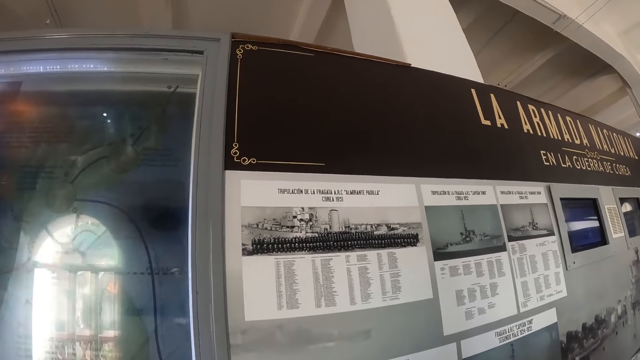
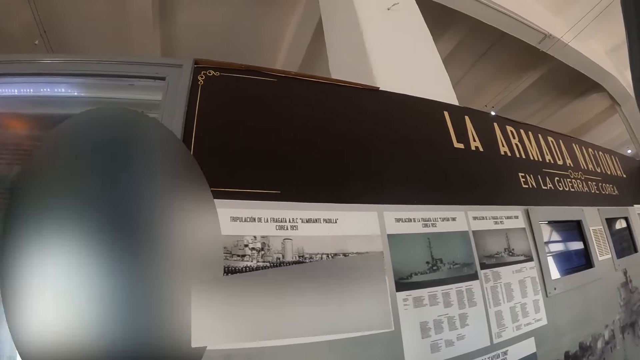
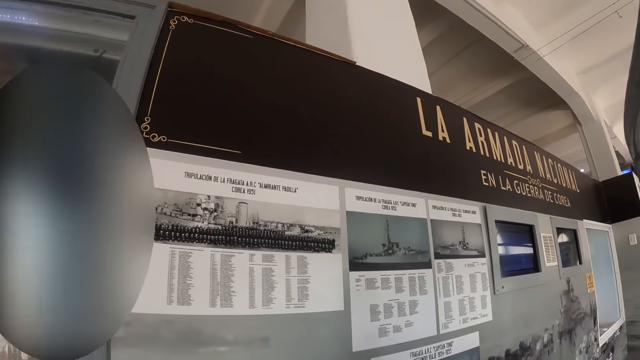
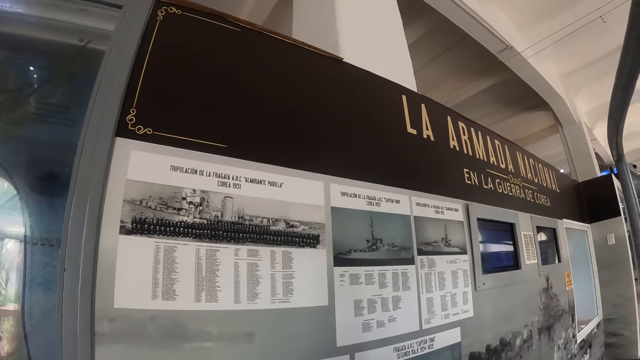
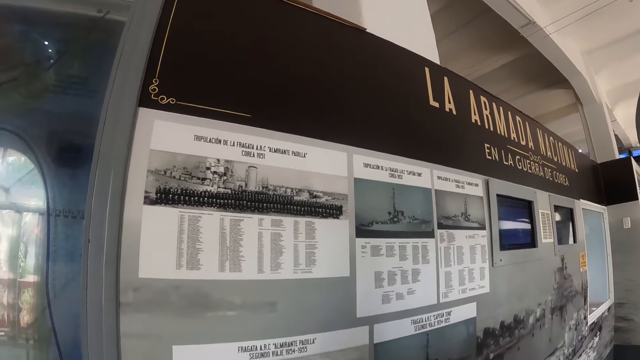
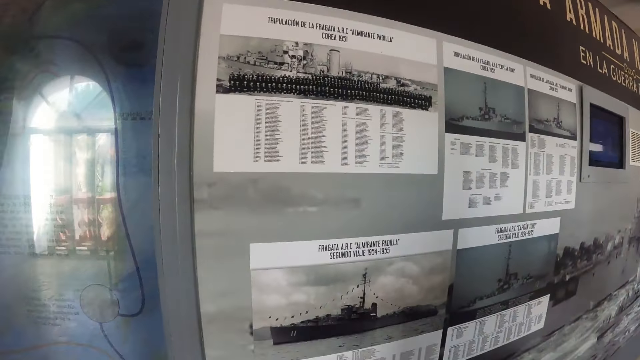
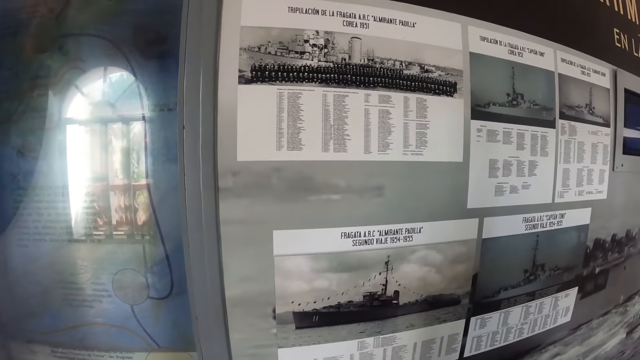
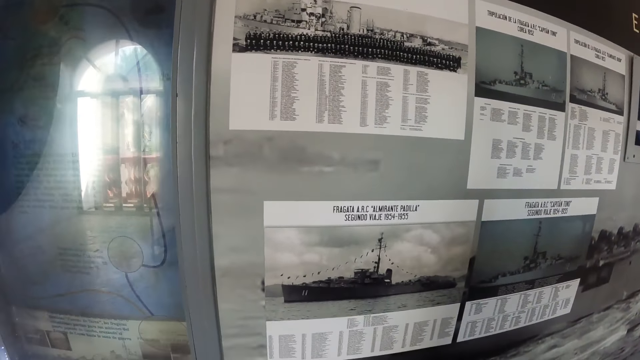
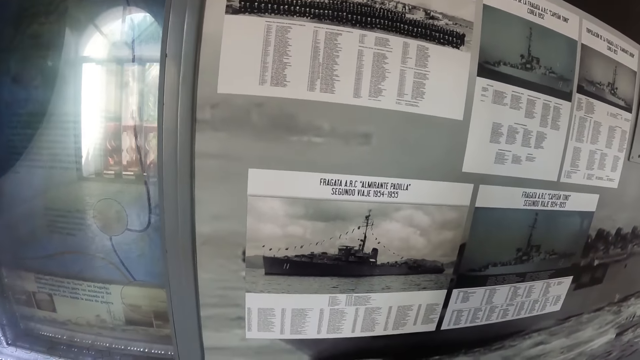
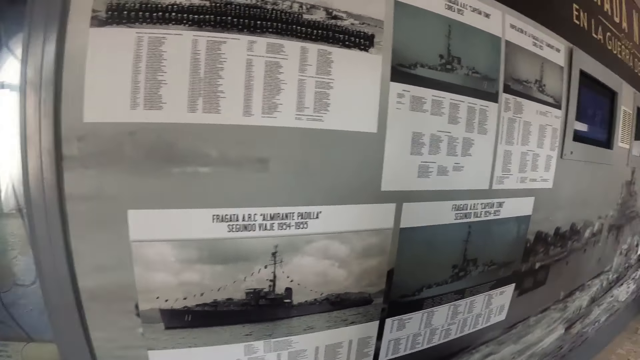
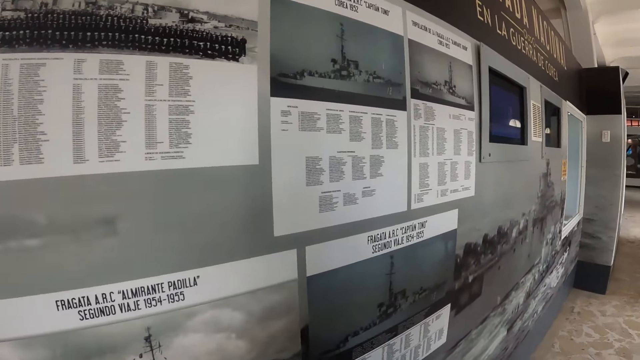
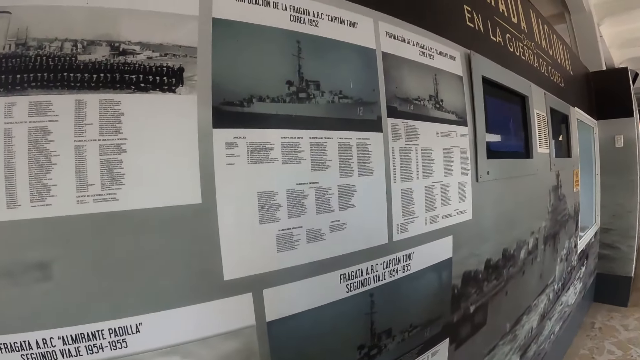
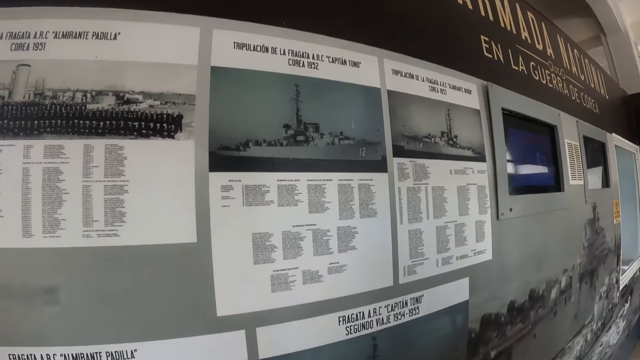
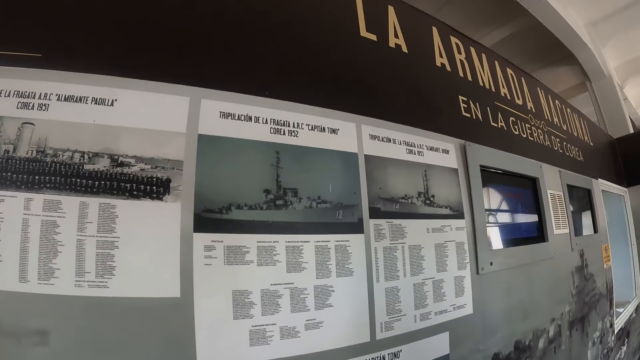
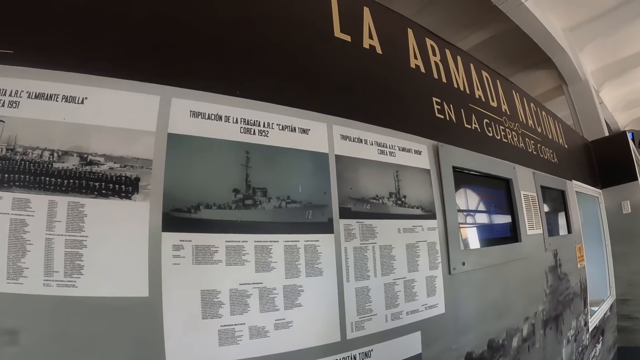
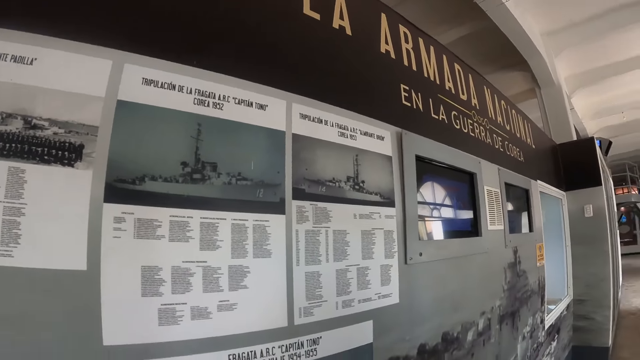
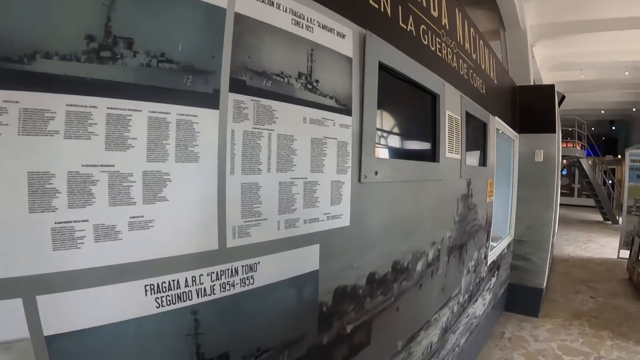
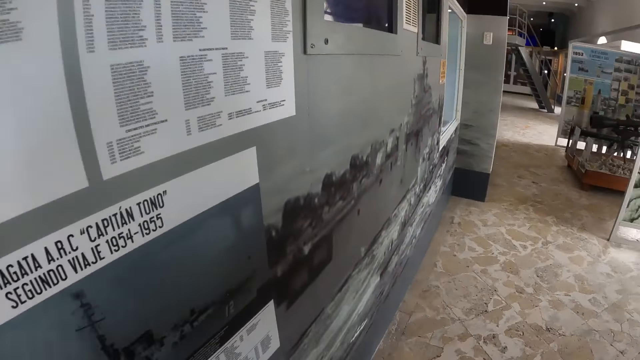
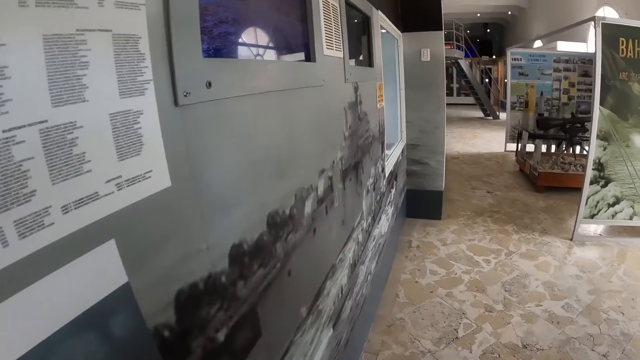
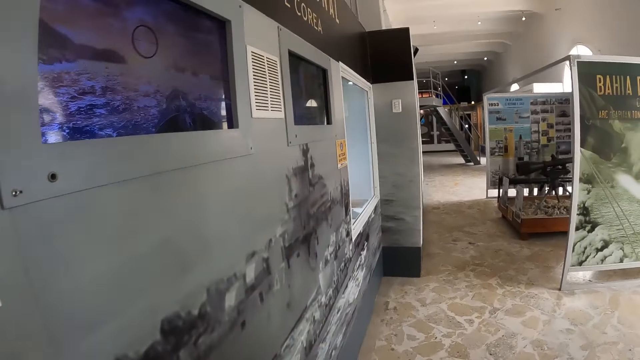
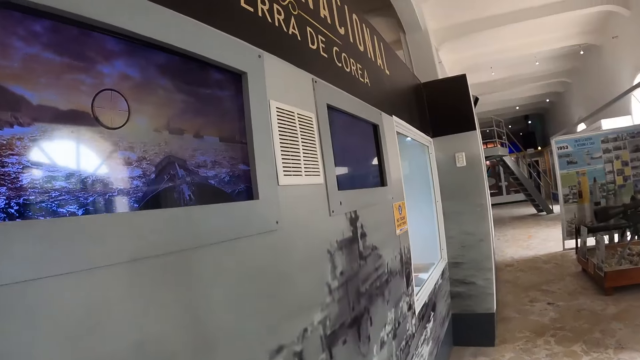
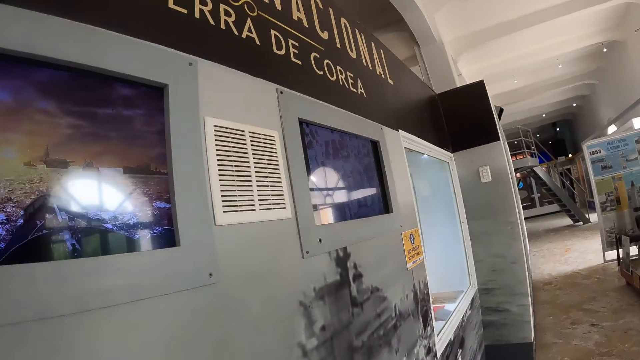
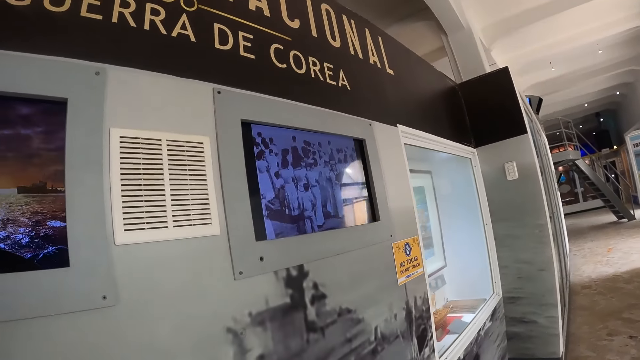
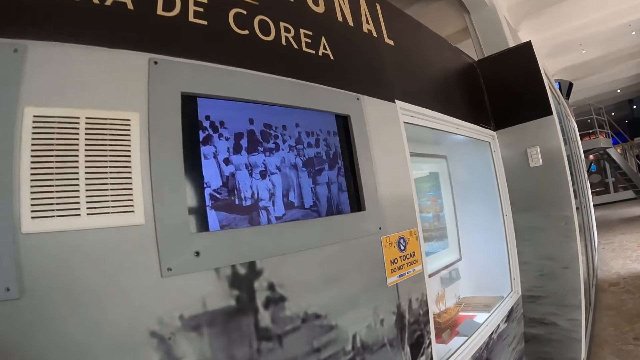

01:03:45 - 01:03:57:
The camera wearer walks around.

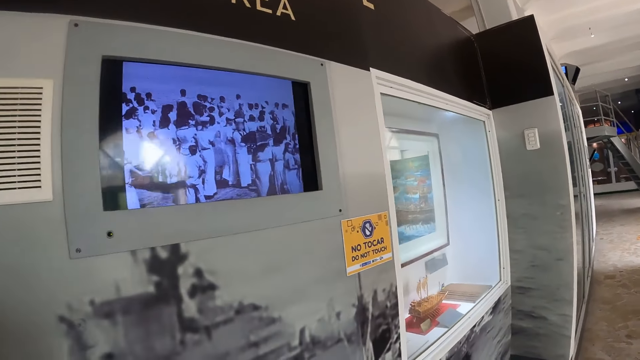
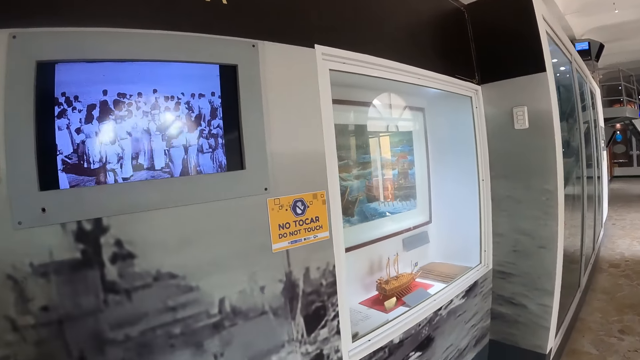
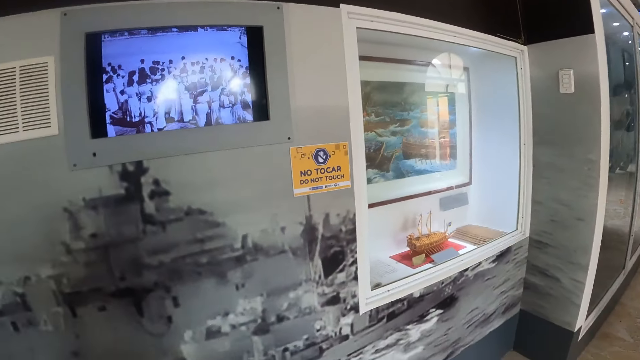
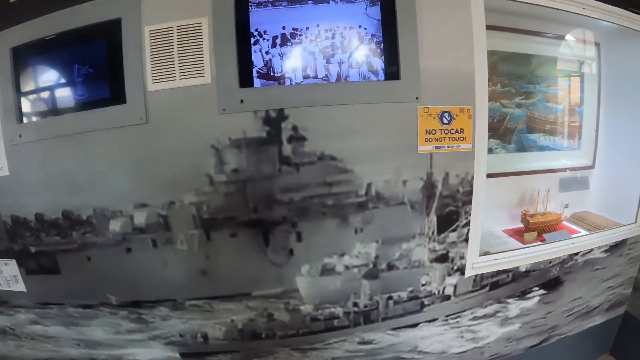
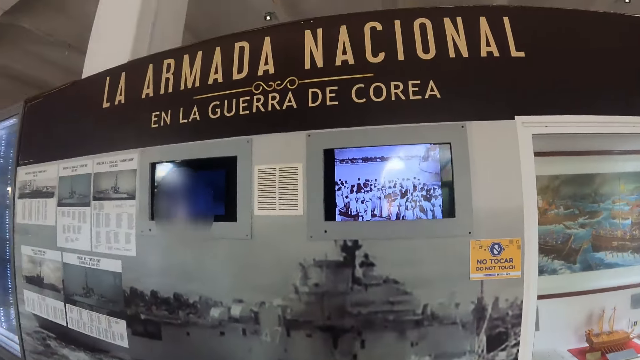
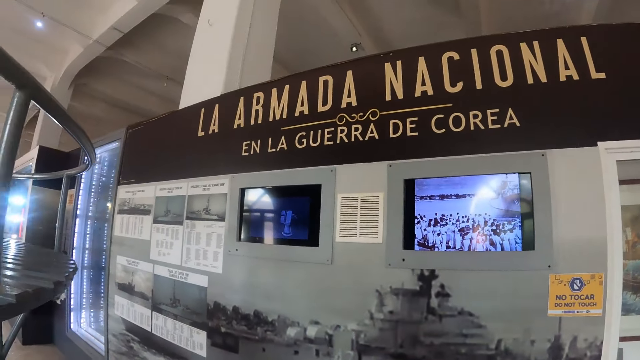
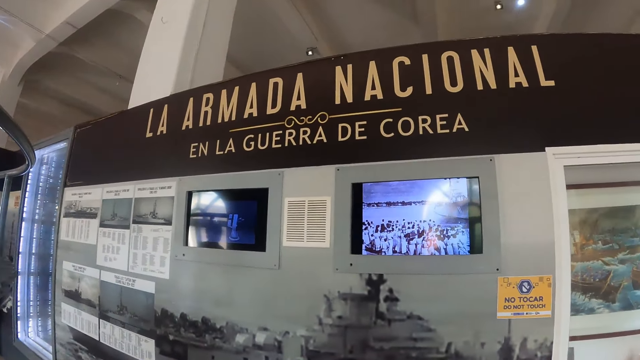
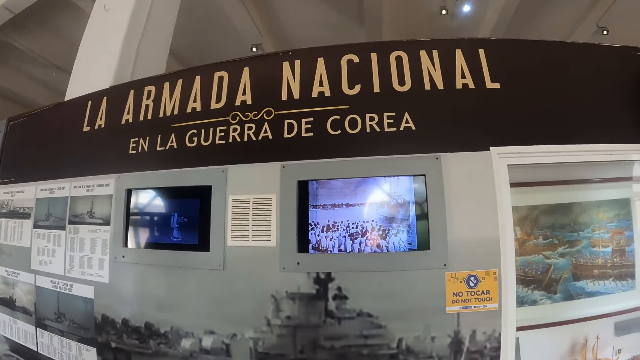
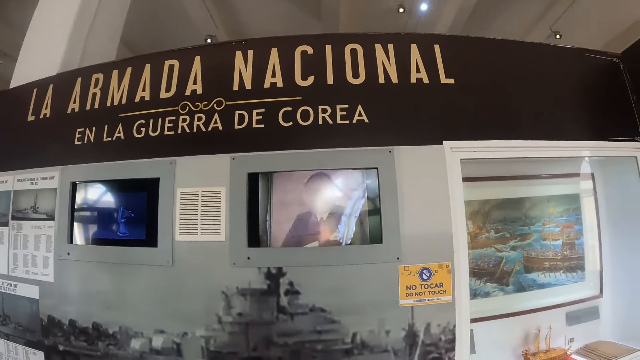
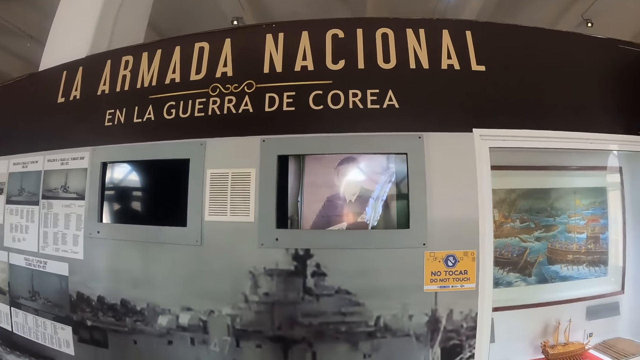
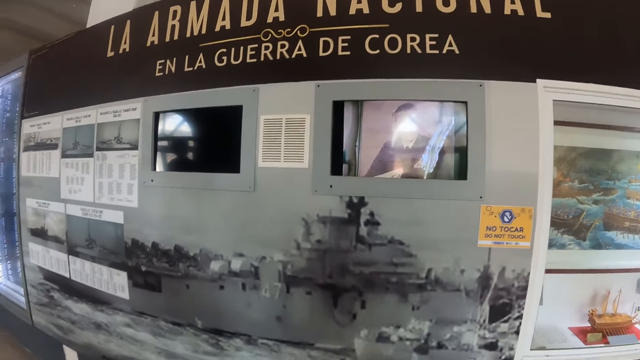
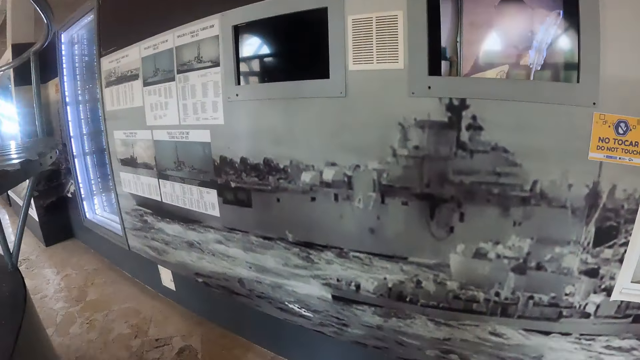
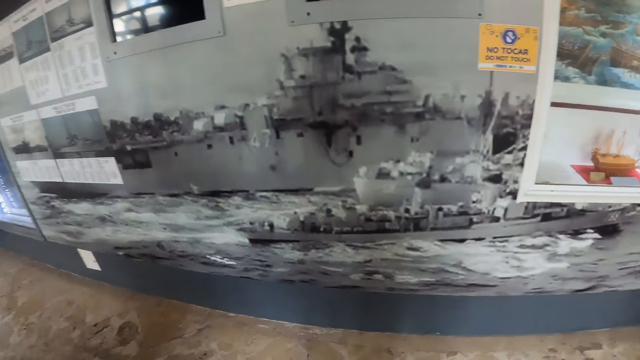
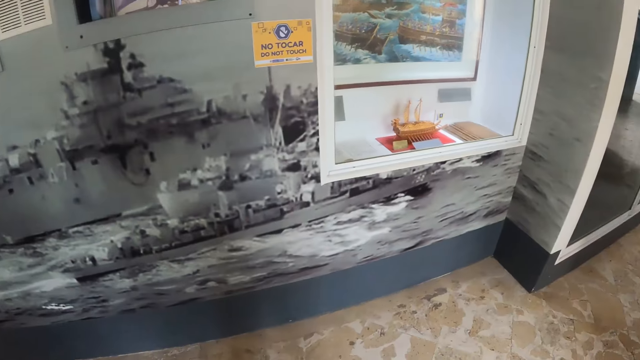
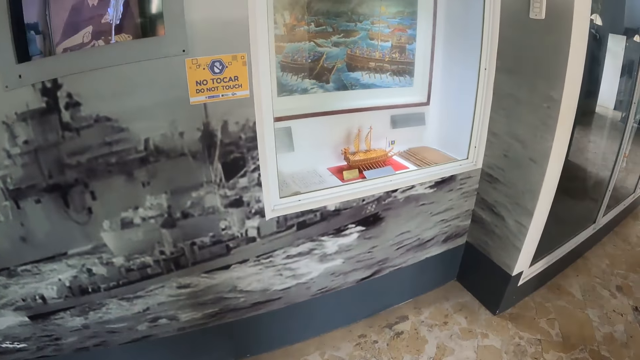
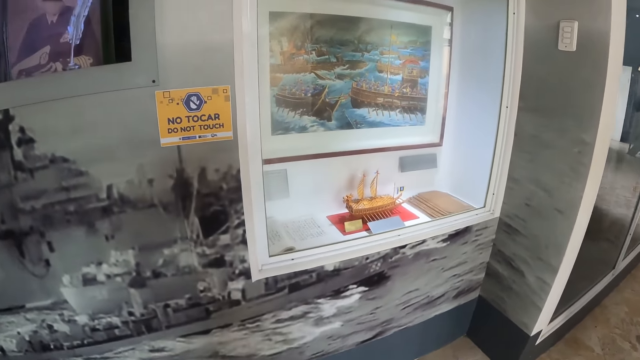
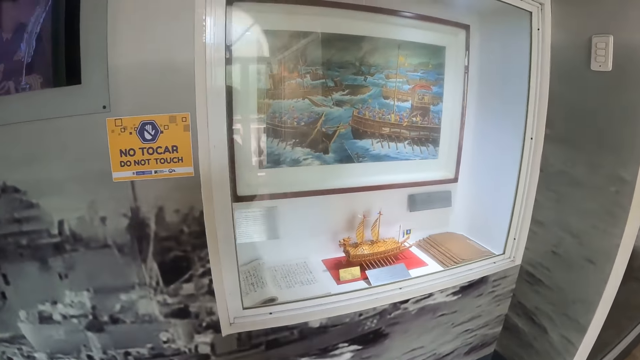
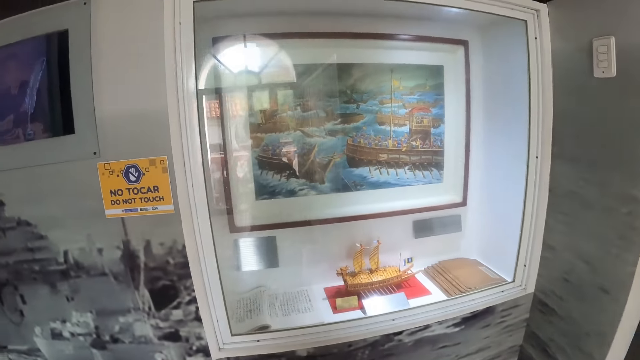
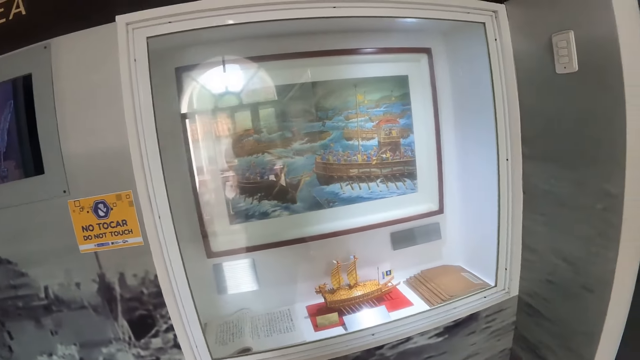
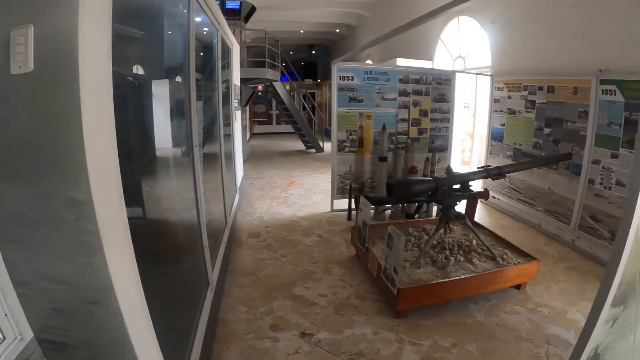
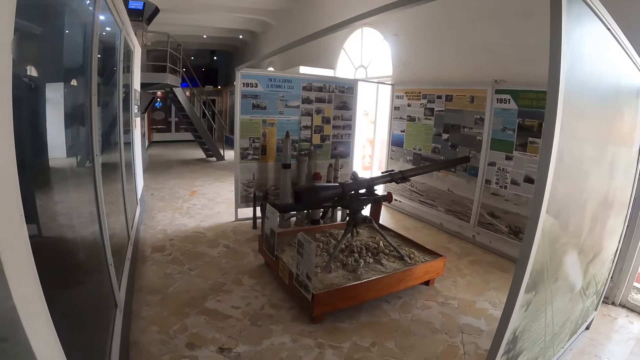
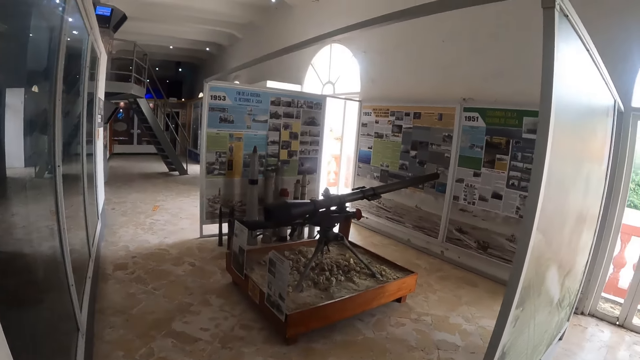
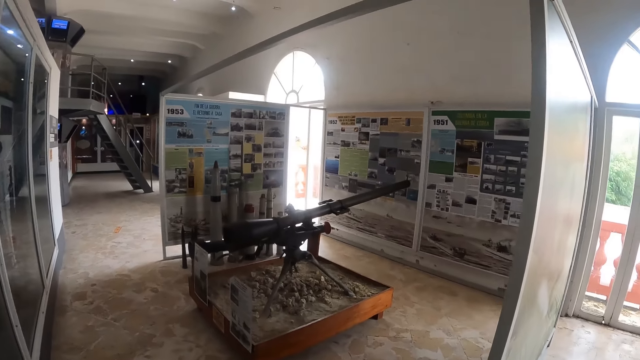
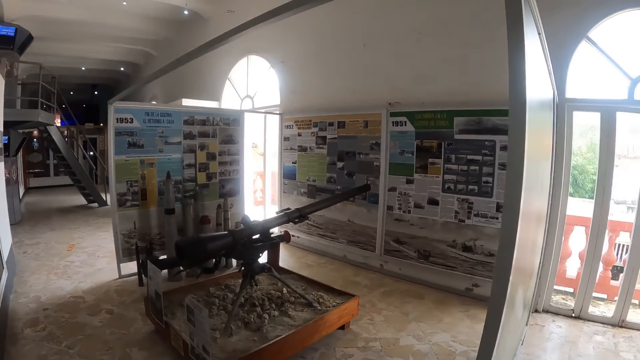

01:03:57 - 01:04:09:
The camera wearer looks around. They walk around.
